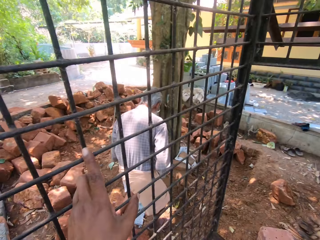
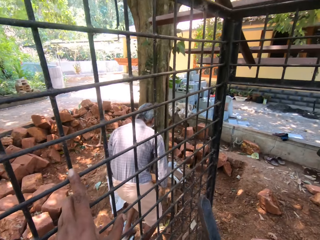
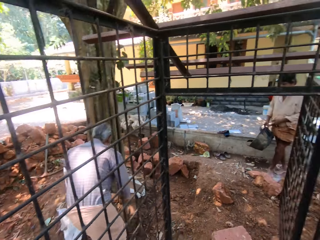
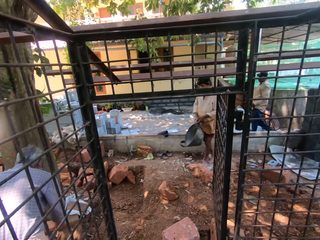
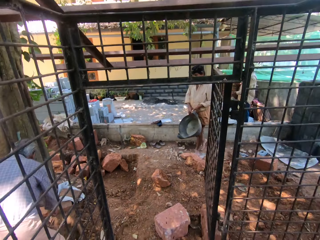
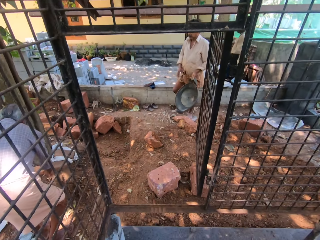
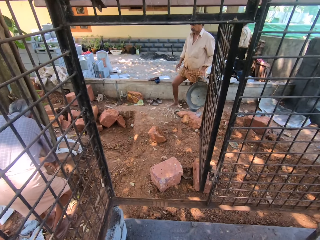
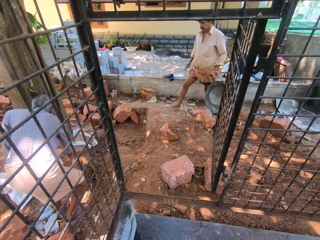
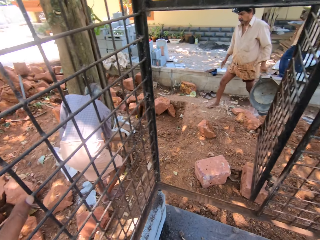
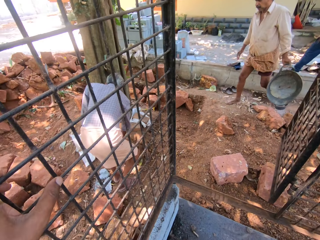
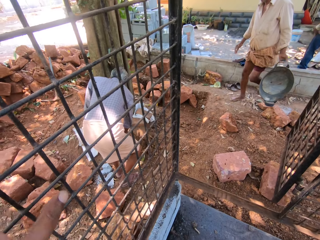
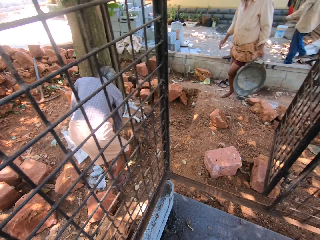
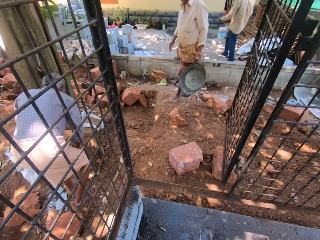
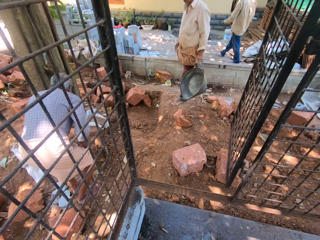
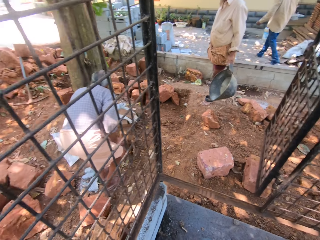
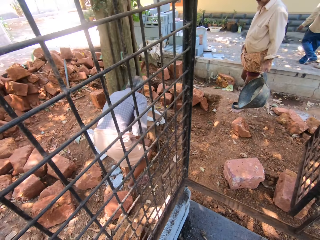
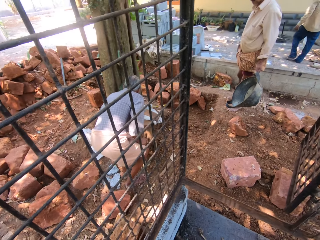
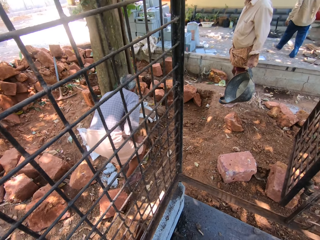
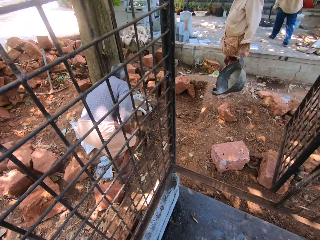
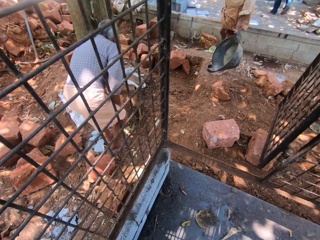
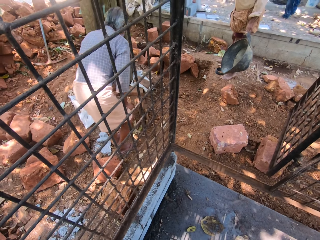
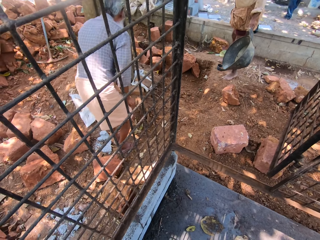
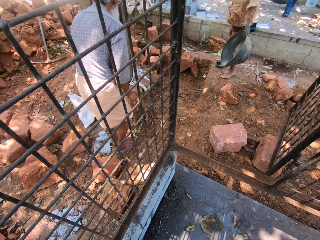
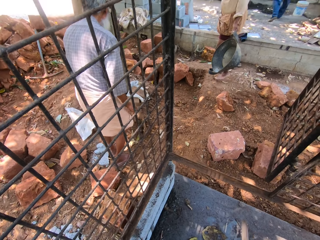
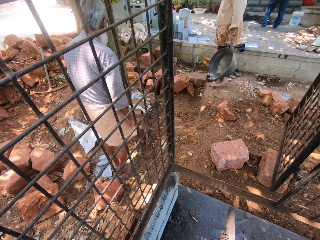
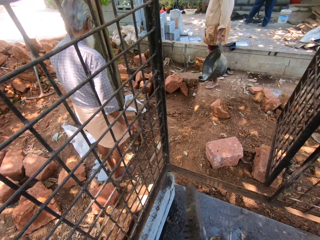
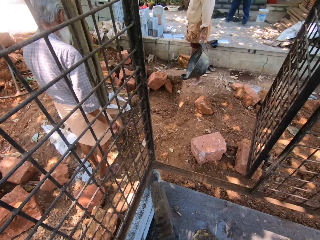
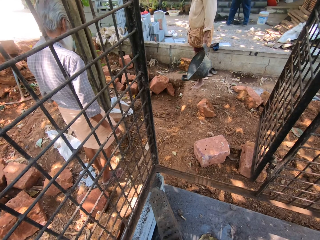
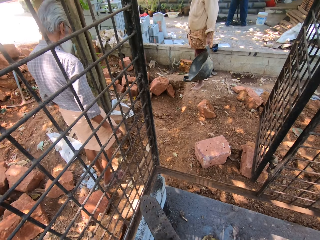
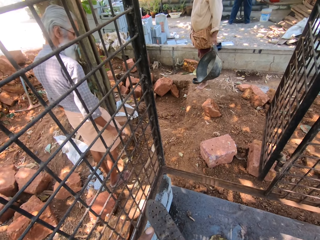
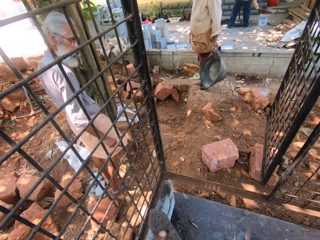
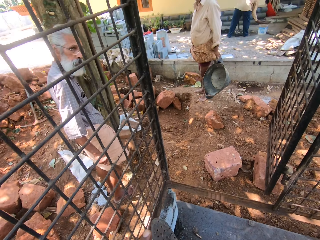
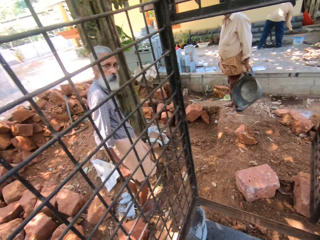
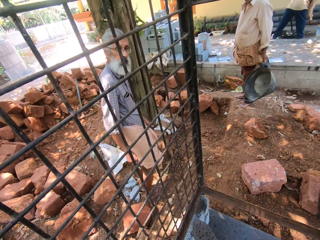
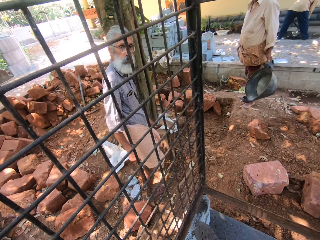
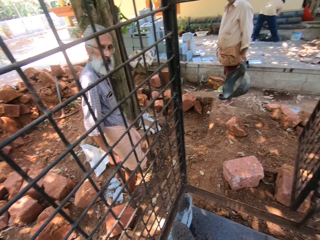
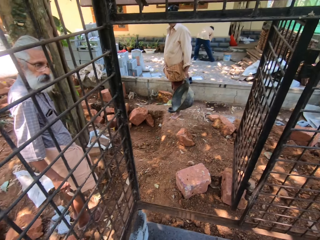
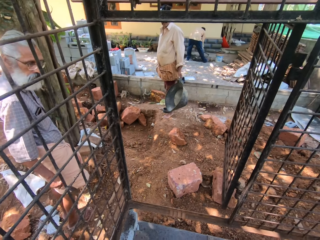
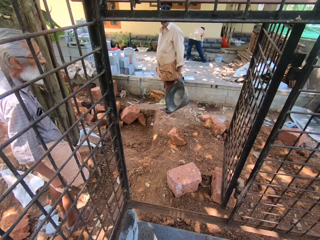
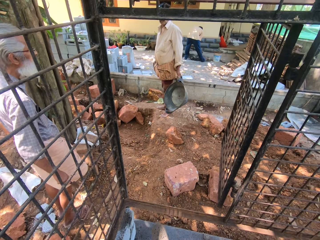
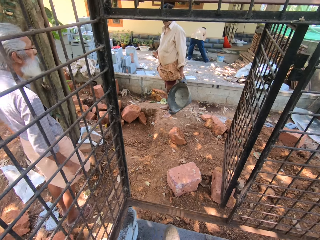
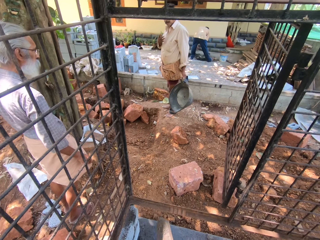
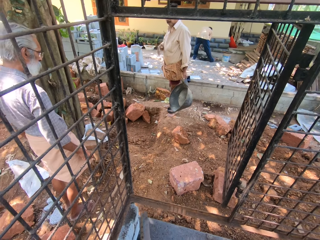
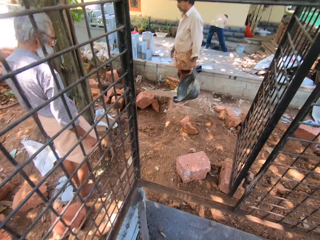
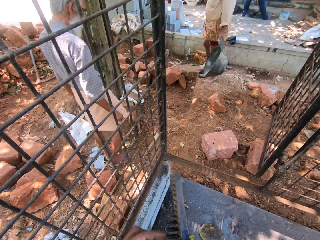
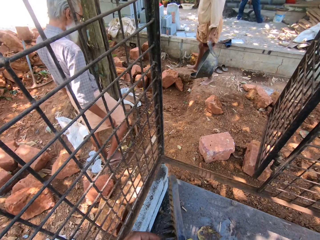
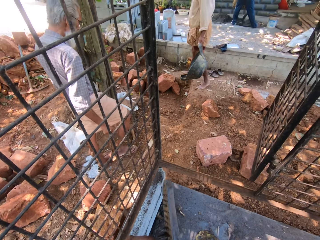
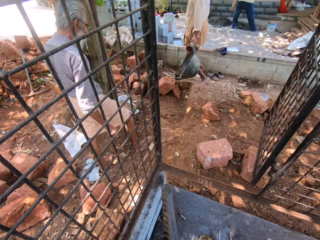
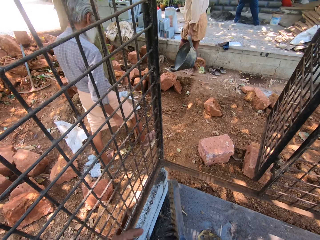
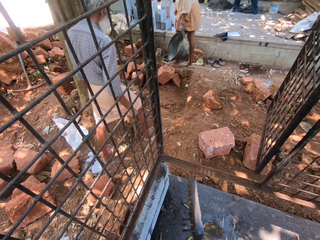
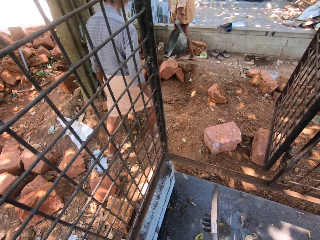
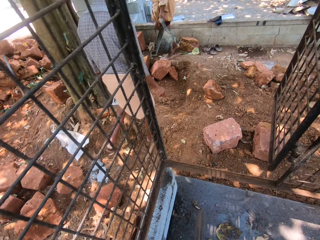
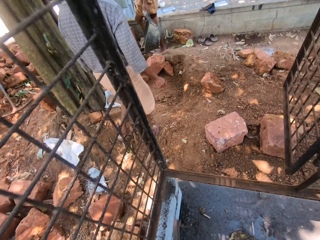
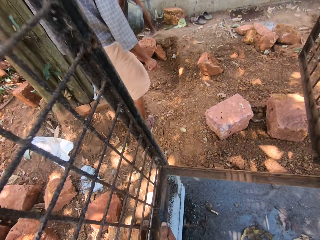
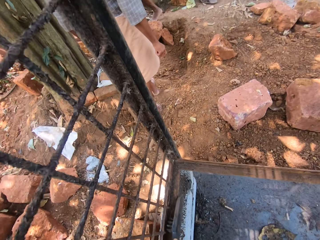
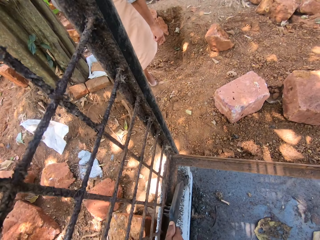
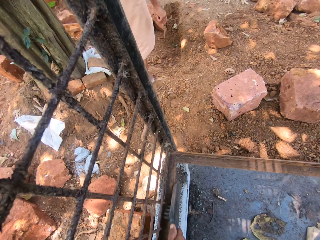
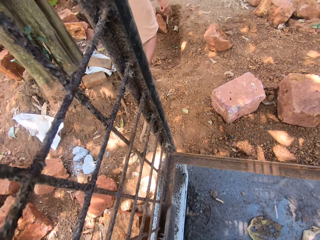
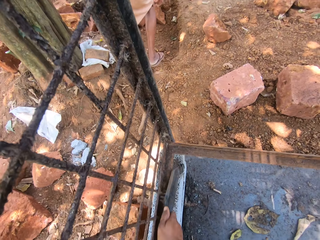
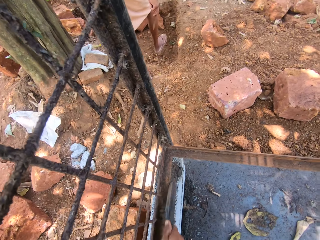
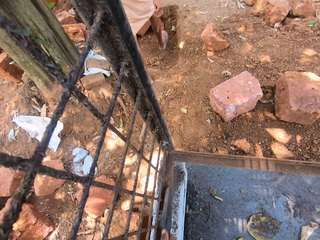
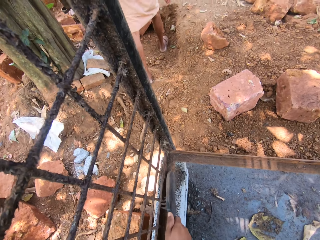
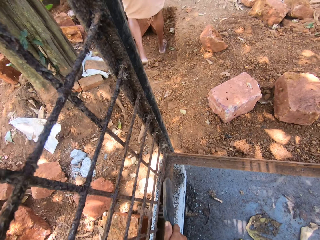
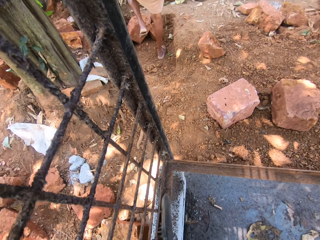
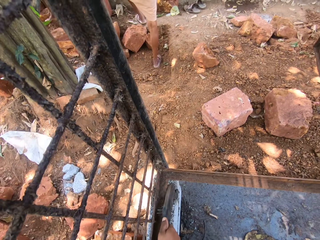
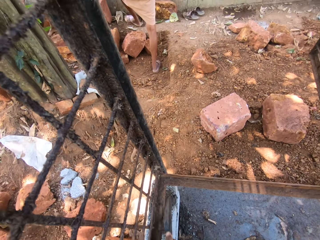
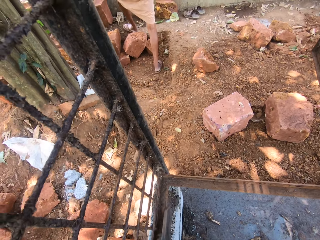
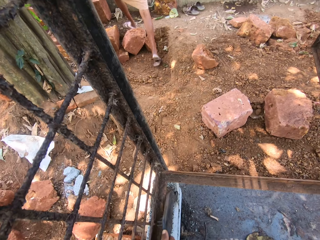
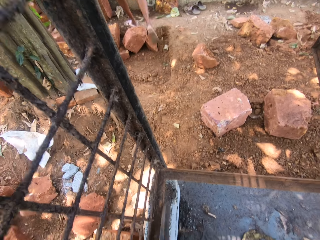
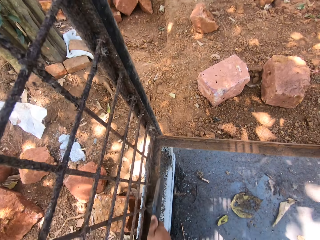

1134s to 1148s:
The camera wearer scrapes the metal with a wire brush.

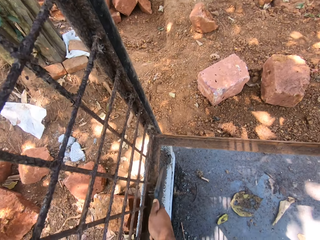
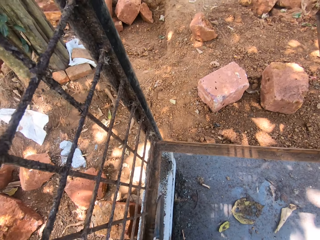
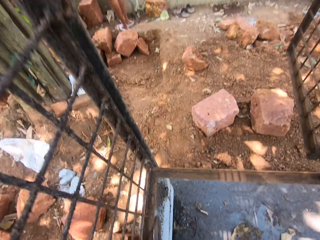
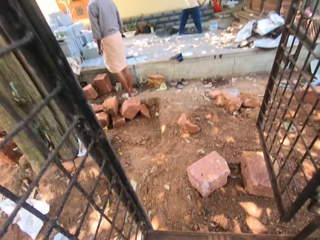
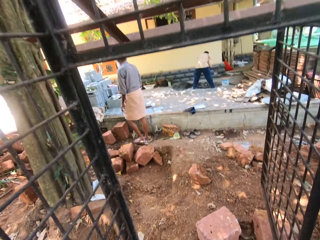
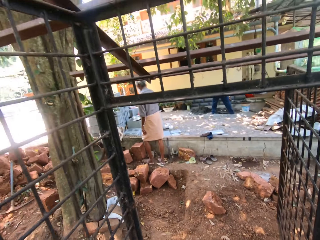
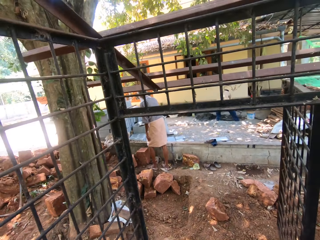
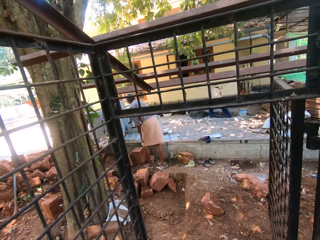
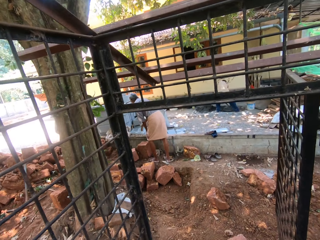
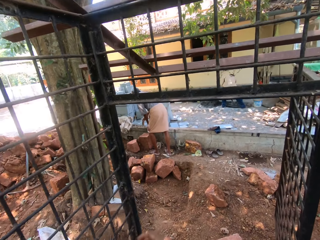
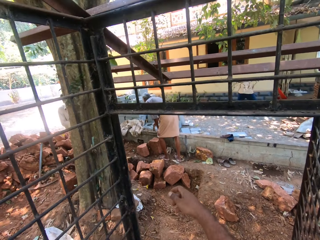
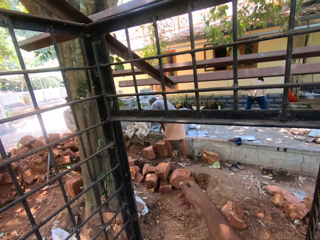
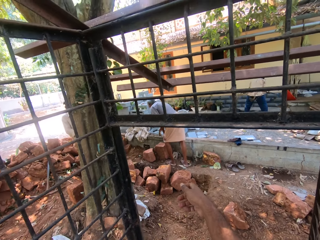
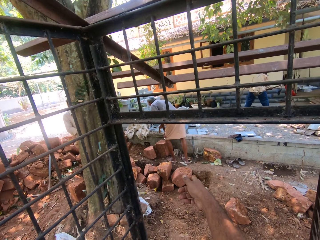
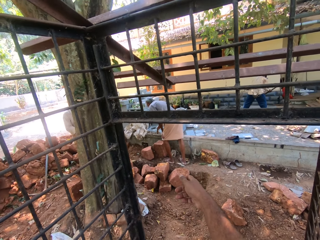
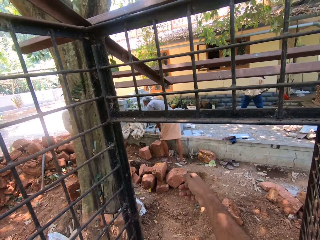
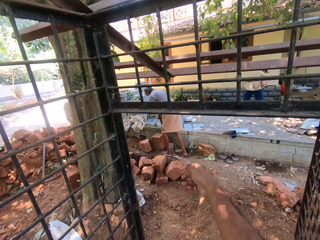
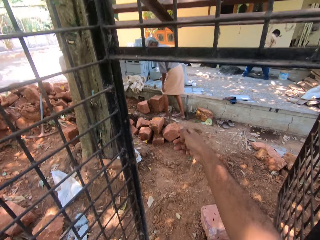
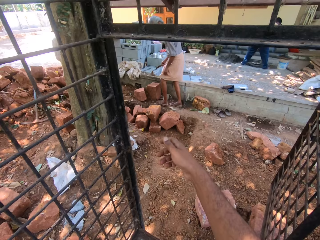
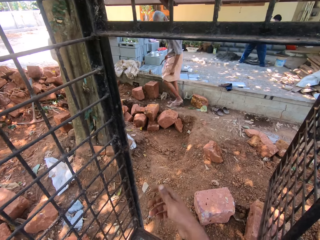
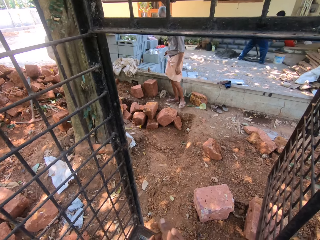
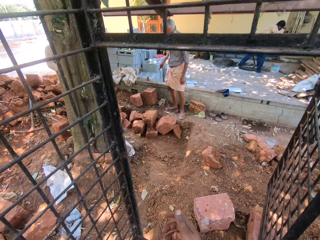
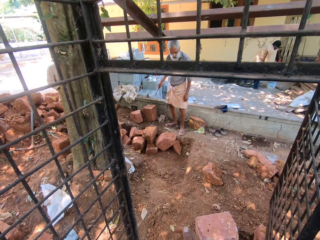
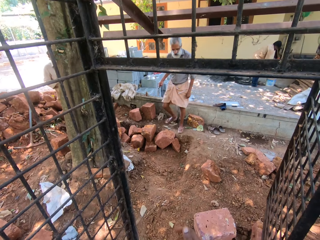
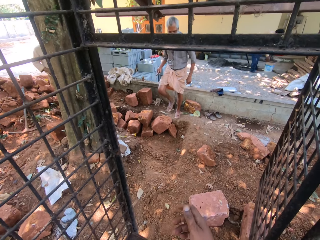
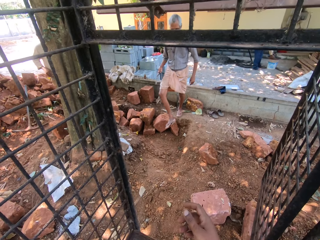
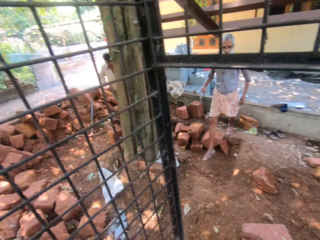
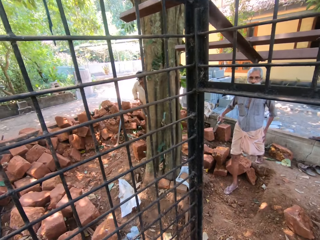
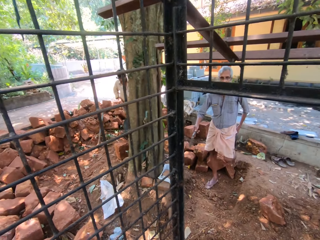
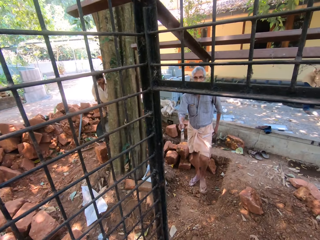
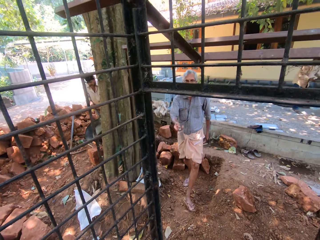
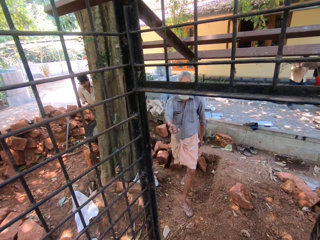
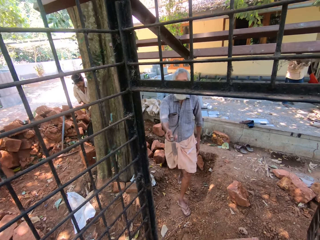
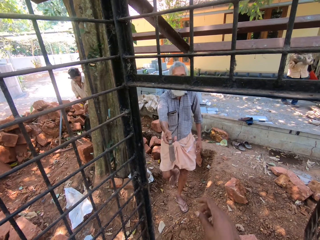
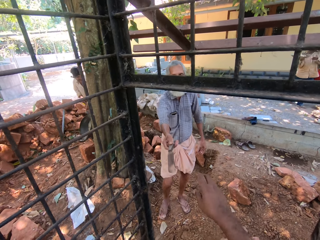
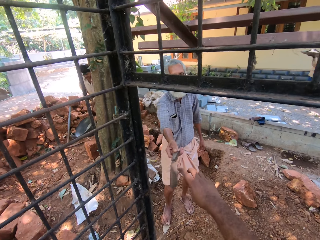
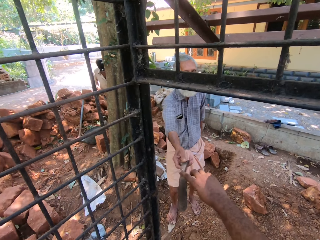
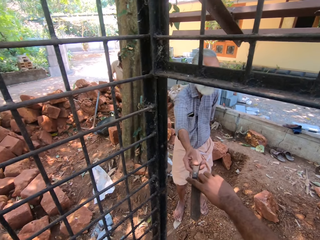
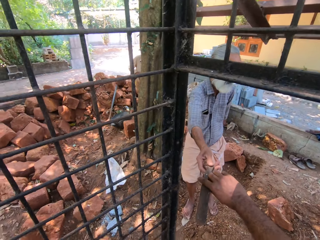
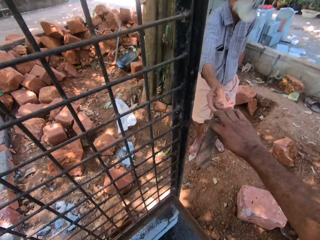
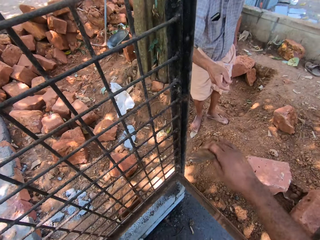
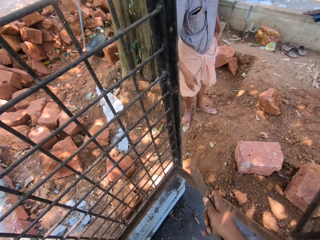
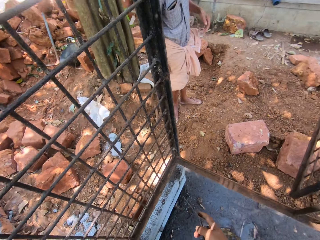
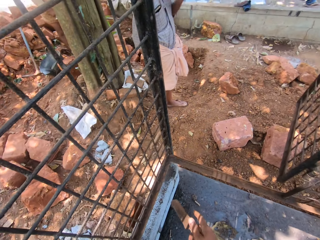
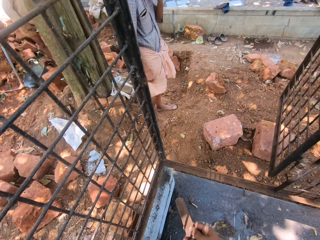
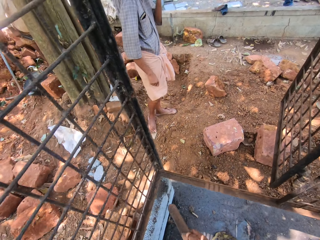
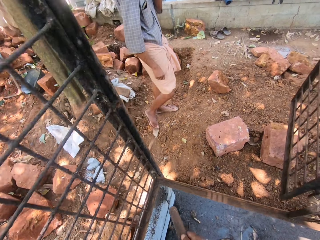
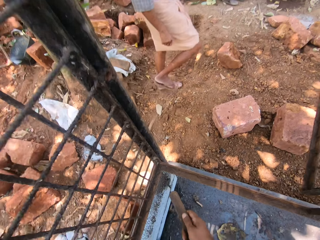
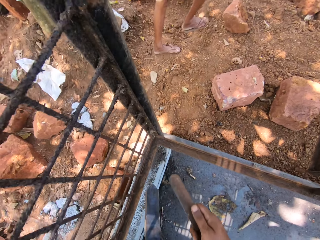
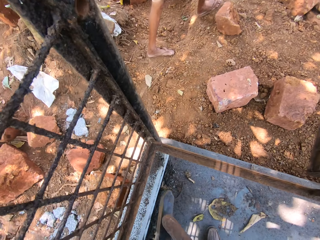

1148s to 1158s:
The camera wearer interacts with a man. He raises his hand. He takes a small machete or file from the man.
